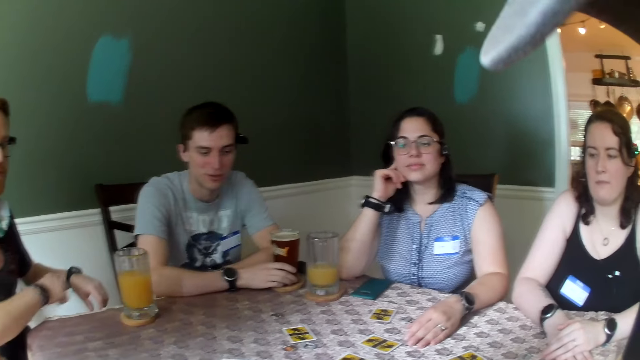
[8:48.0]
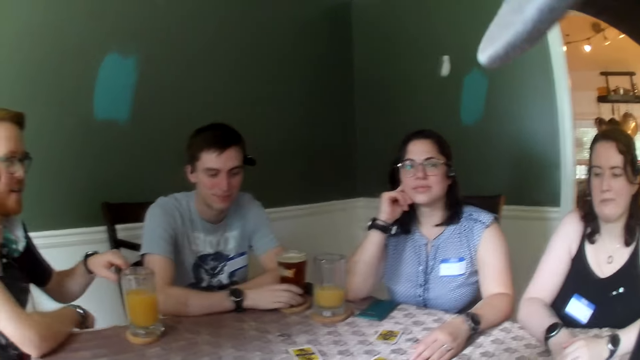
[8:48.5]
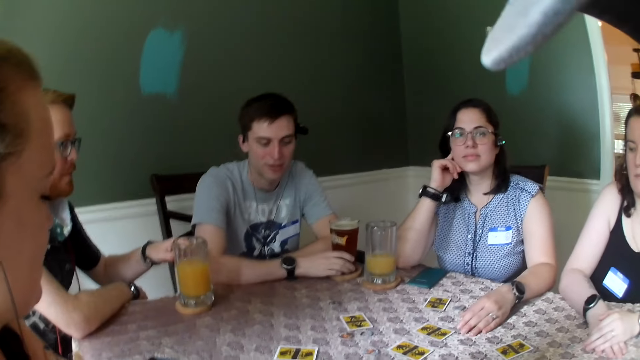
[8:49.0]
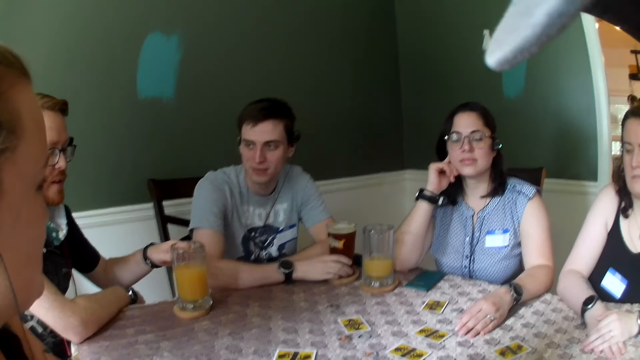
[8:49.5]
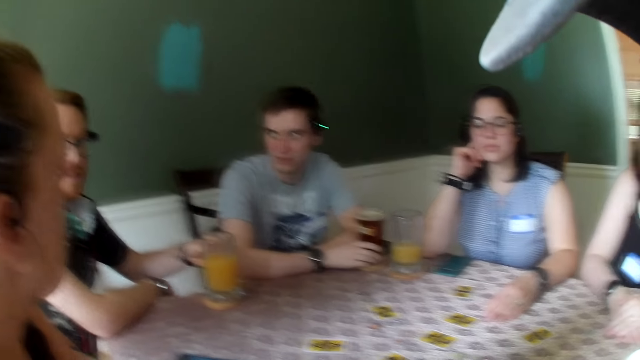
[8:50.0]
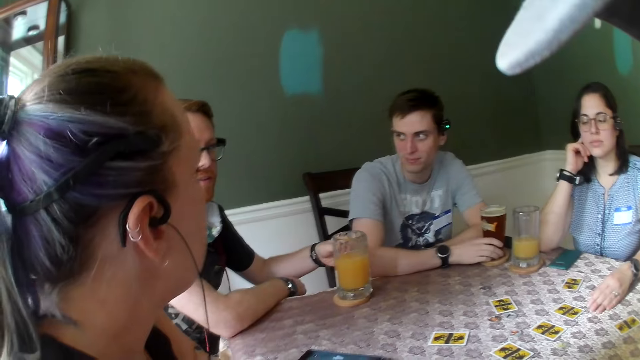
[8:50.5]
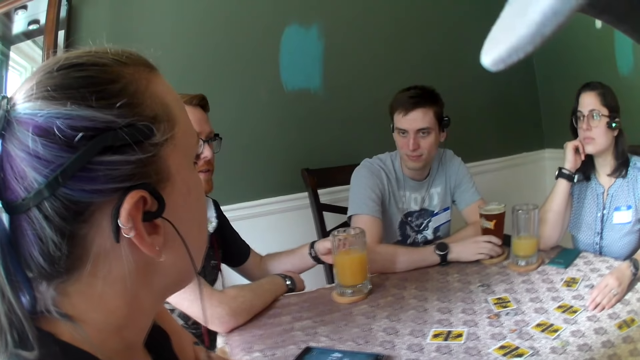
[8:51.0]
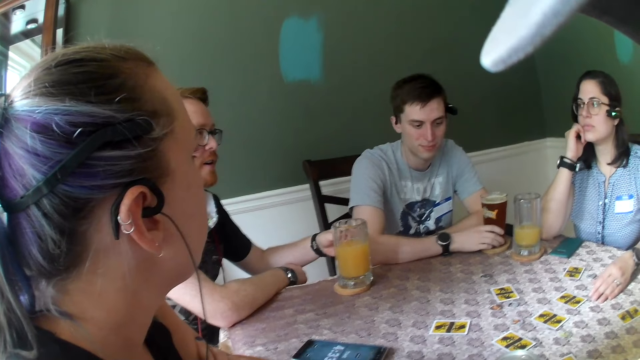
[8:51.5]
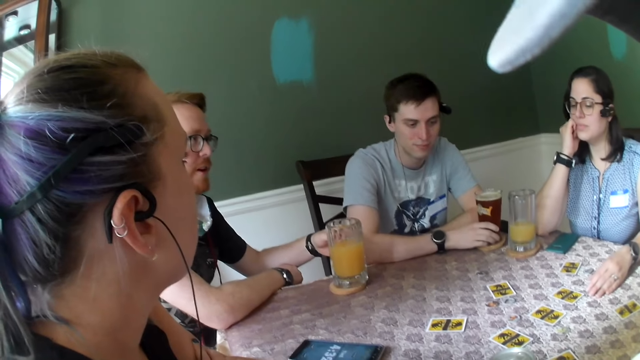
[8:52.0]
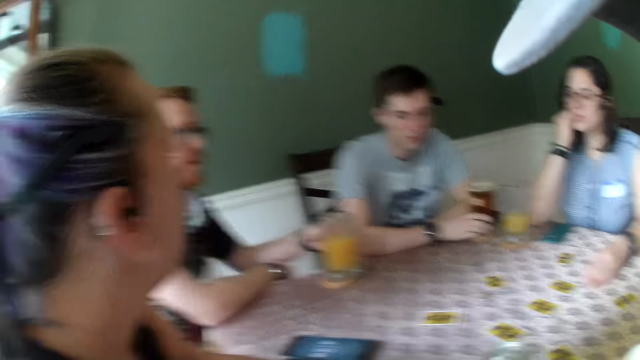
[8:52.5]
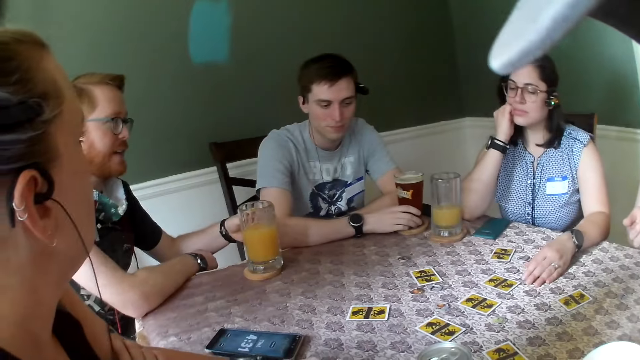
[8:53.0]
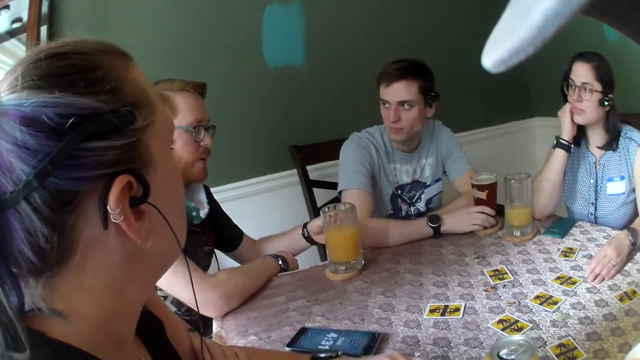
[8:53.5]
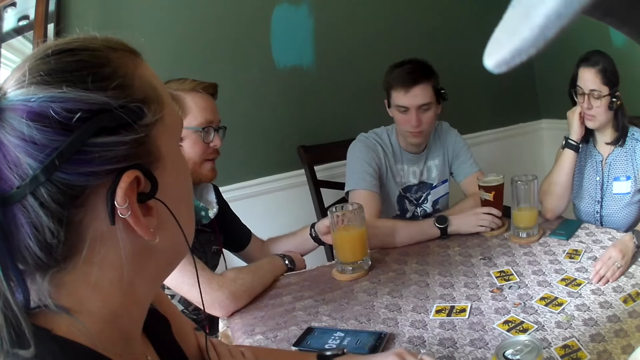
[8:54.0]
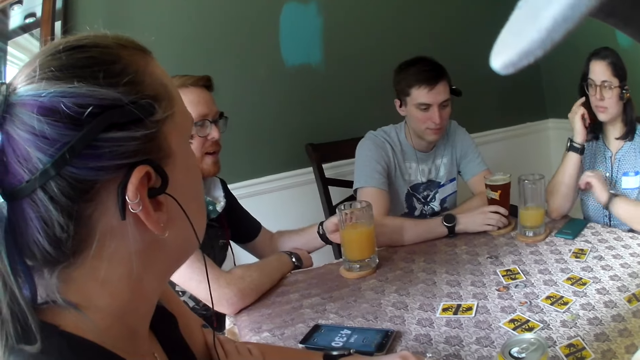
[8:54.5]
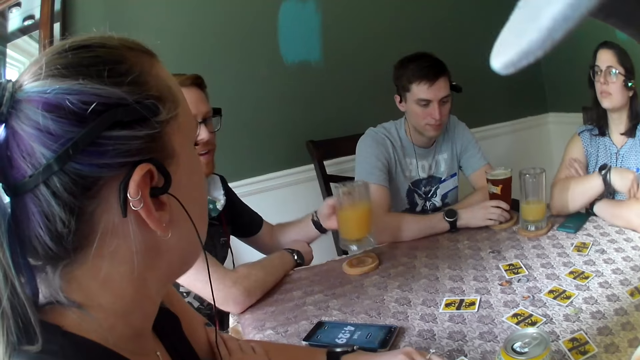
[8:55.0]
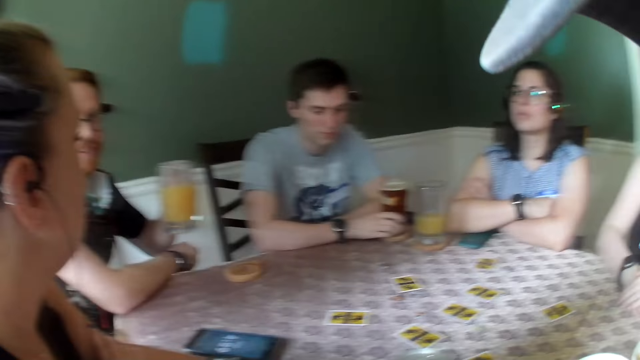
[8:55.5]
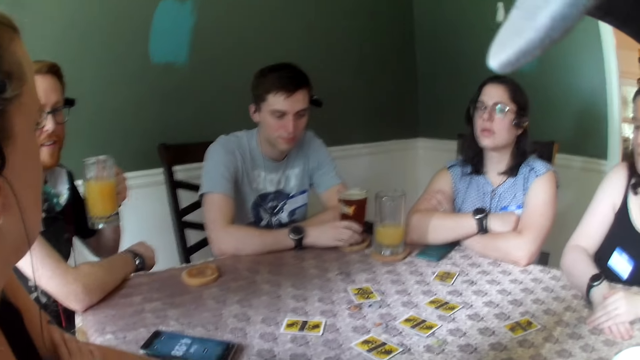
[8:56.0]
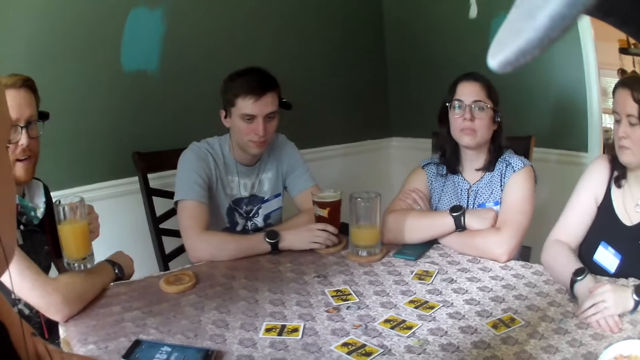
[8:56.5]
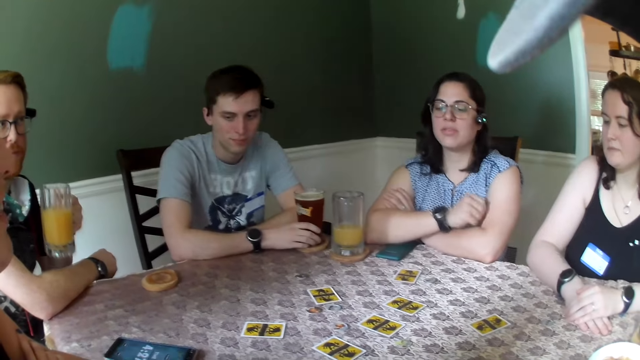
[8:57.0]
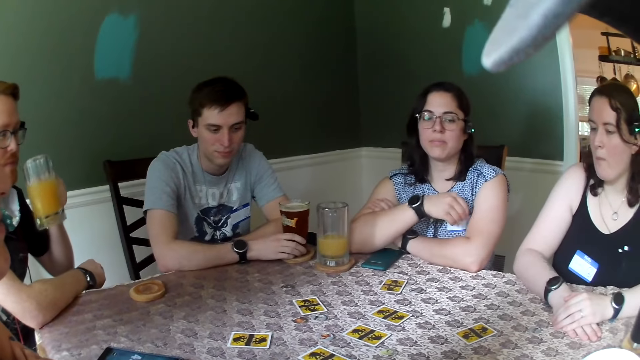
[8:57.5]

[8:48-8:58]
A man holds the glass of juice on the table with his left hand. The man speaks to everyone. A woman converses with the man. A person adjusts hands. Another person picks up a cup. The camera wearer speaks to everyone.

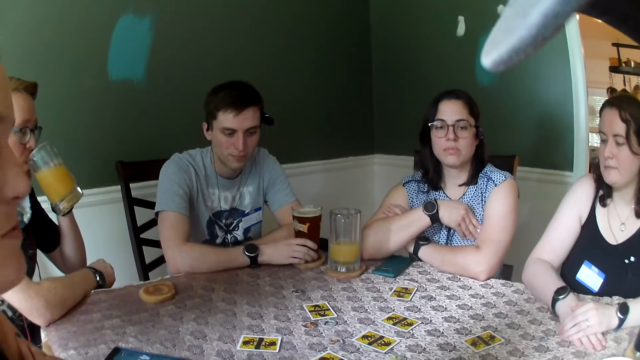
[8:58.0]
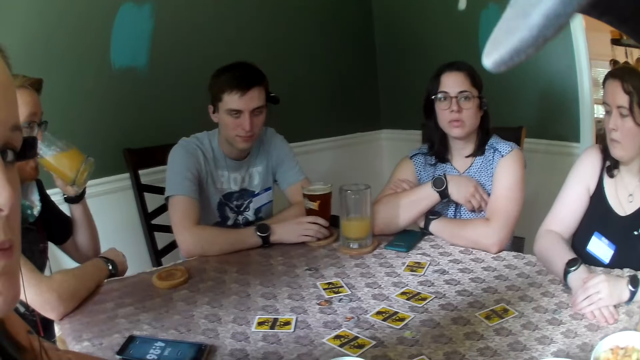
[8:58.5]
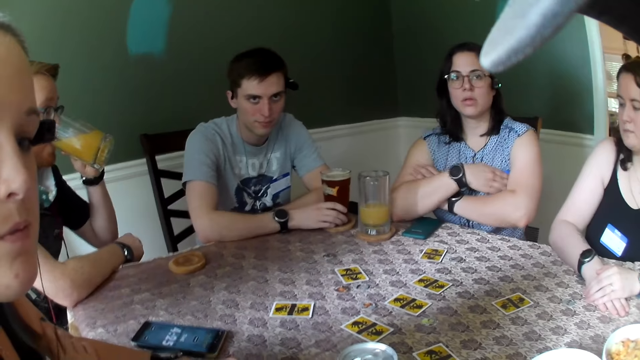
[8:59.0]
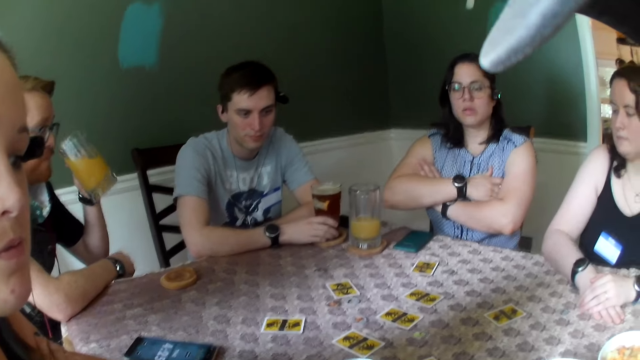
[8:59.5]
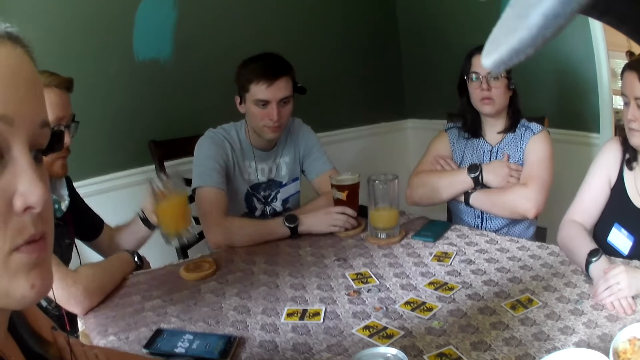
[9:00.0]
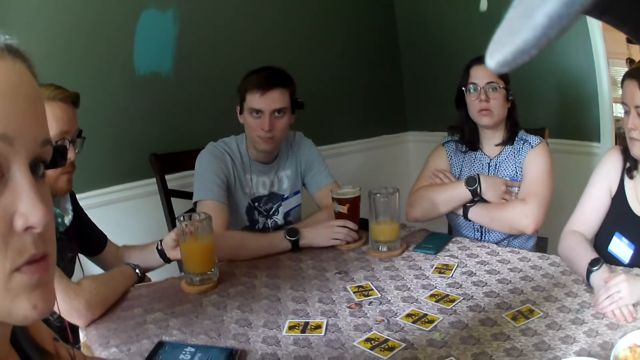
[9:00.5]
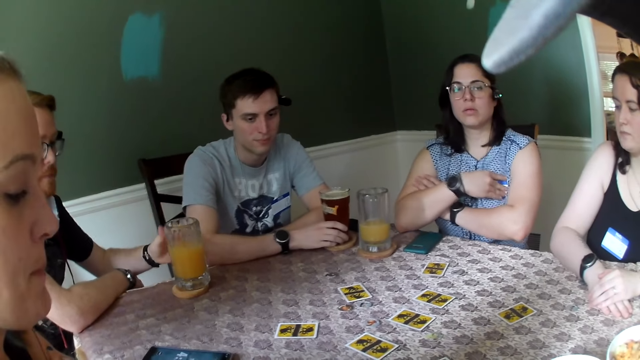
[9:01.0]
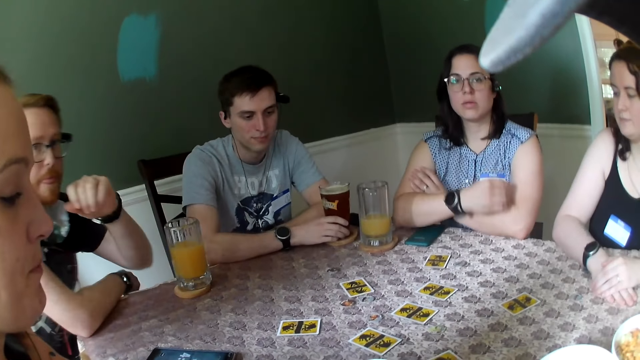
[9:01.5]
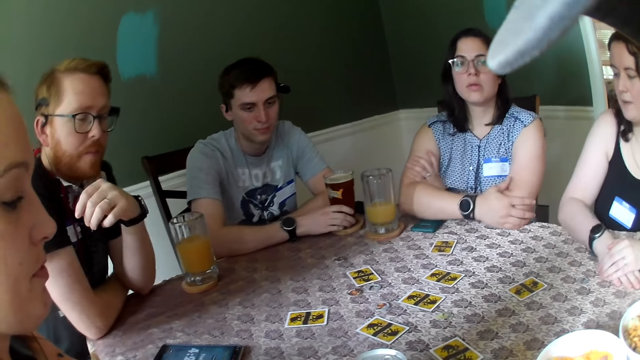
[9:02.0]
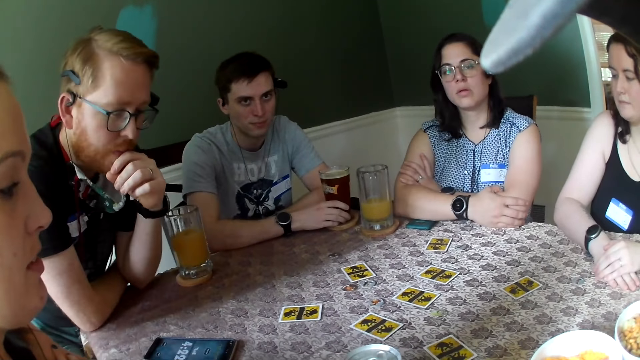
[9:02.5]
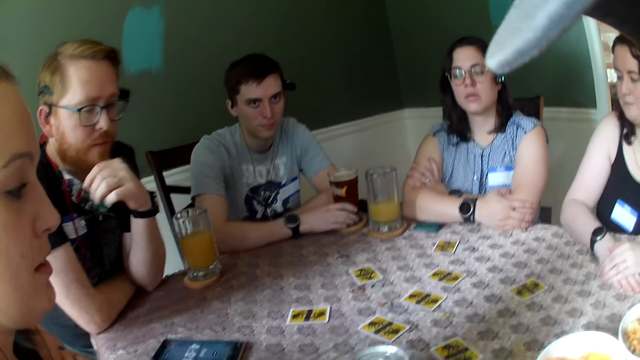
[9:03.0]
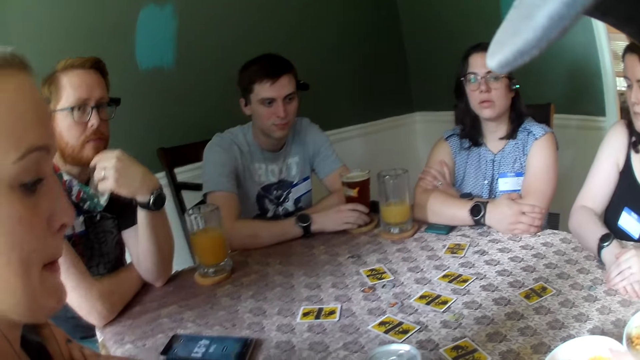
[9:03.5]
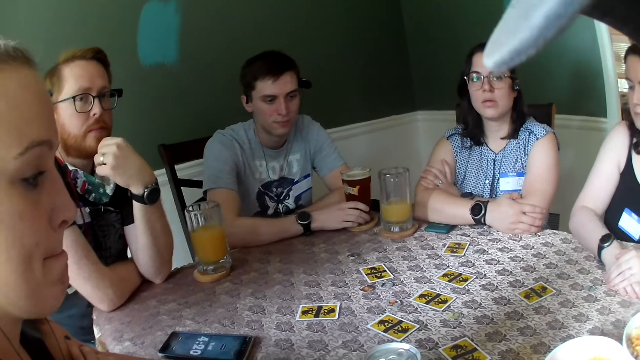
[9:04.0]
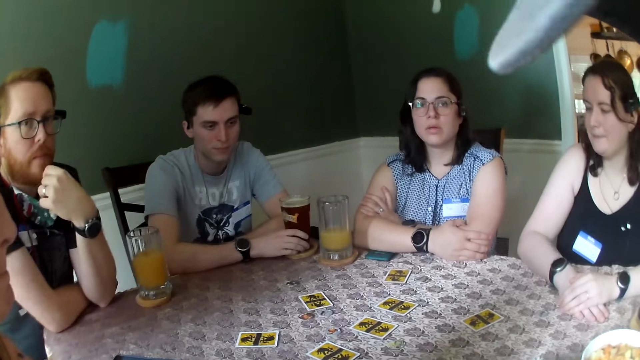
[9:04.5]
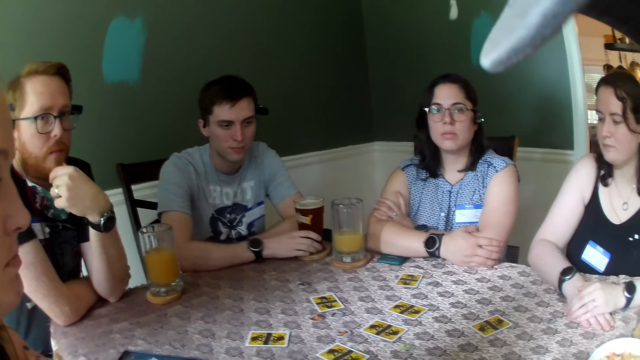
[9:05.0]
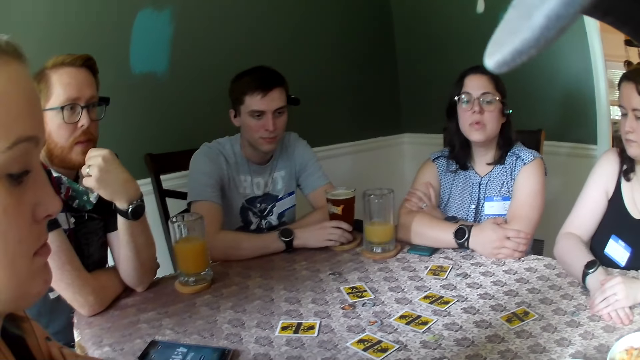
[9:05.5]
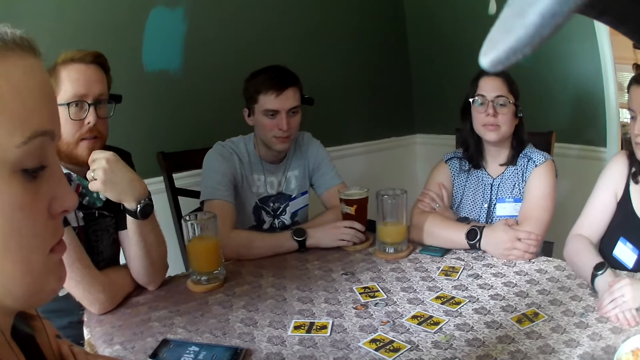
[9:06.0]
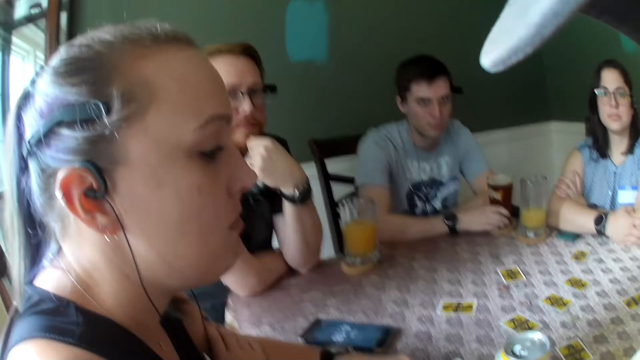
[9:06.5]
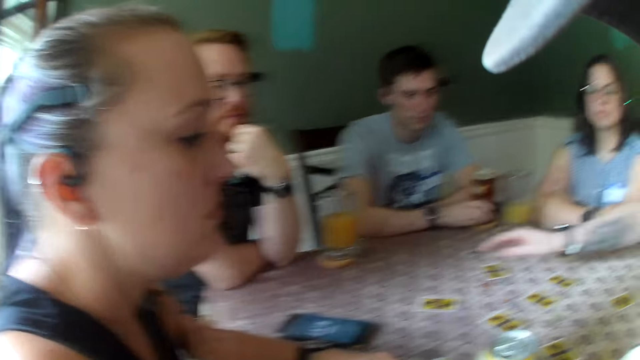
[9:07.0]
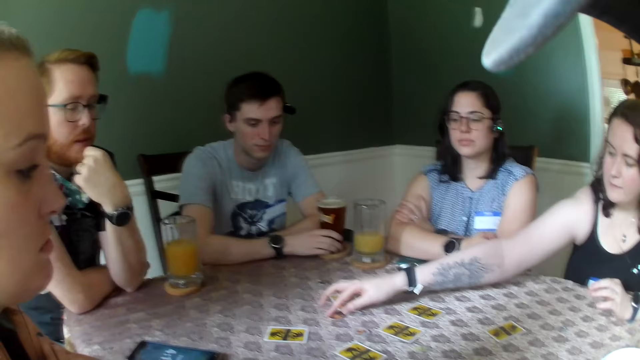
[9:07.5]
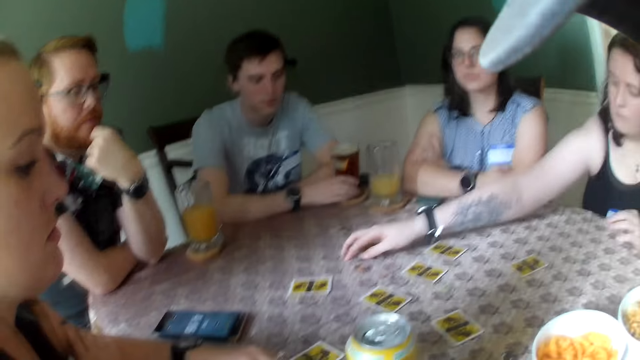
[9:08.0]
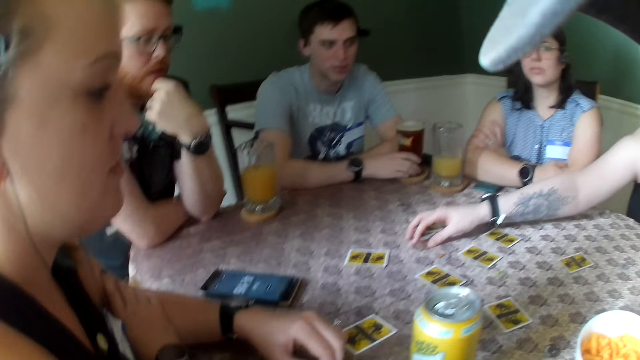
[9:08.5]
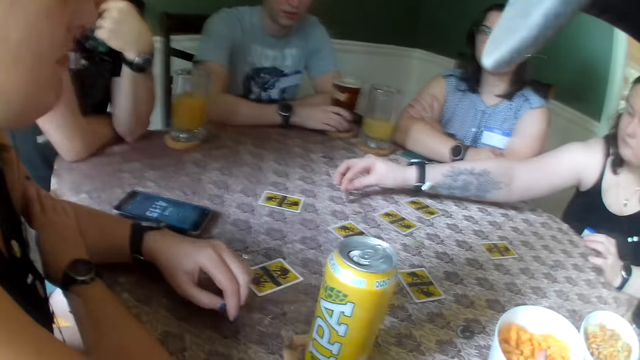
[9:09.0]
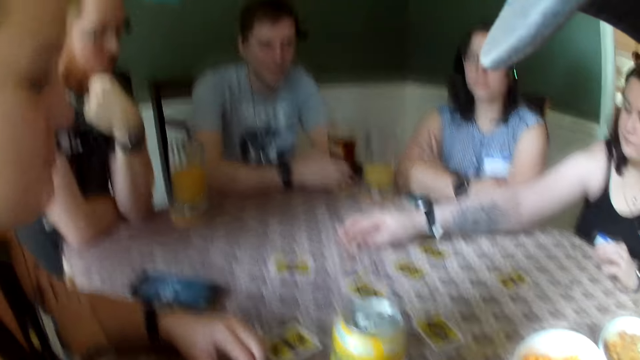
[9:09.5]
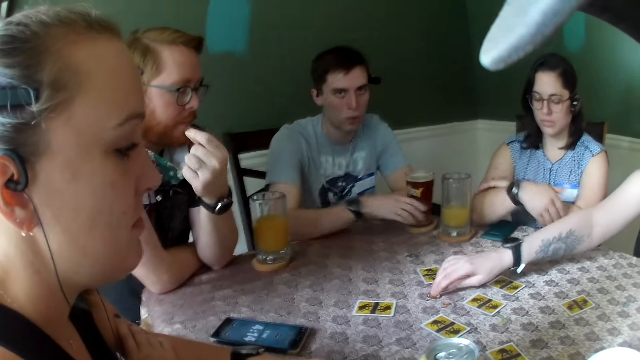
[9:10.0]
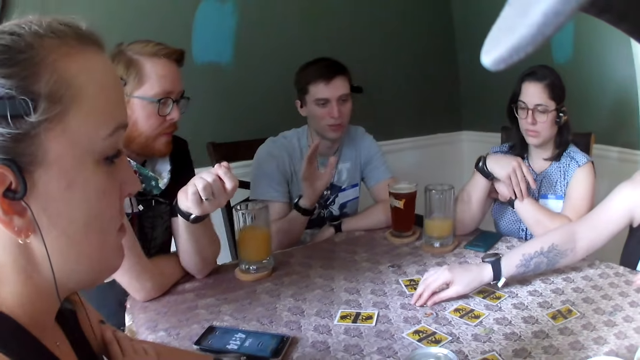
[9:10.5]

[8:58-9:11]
A man drinks some juice from the glass of juice in his left hand. The man drops the glass of juice in his left hand on the coaster on the table. The man adjusts sitting posture. A woman converses with the camera wearer. Another woman moves a chip on the table with her right hand and adjusts game tokens on the table. Another man converses with the camera wearer.
